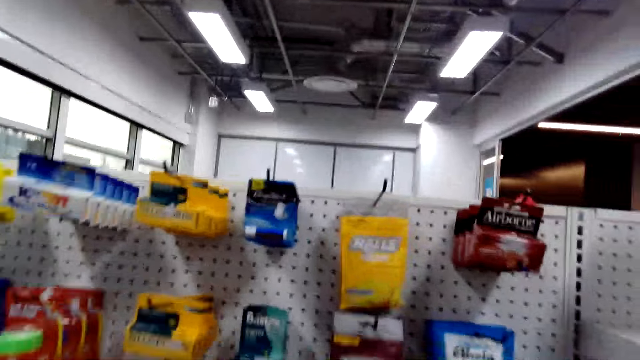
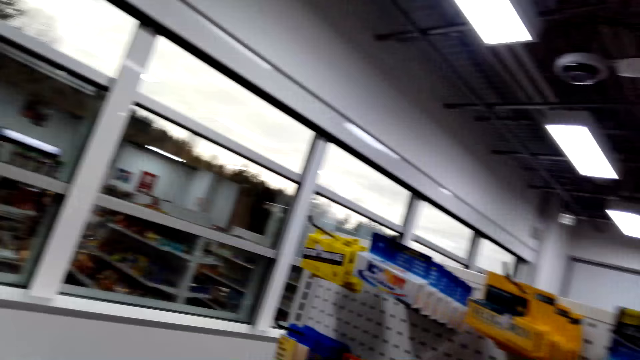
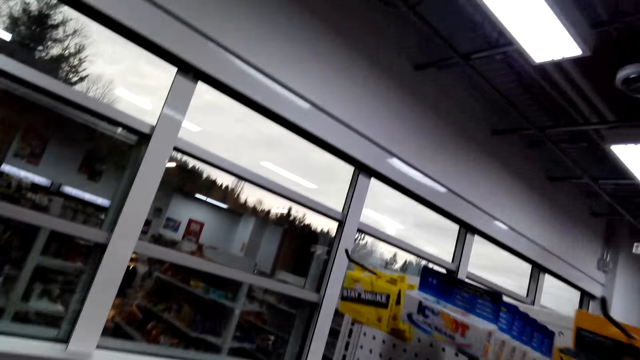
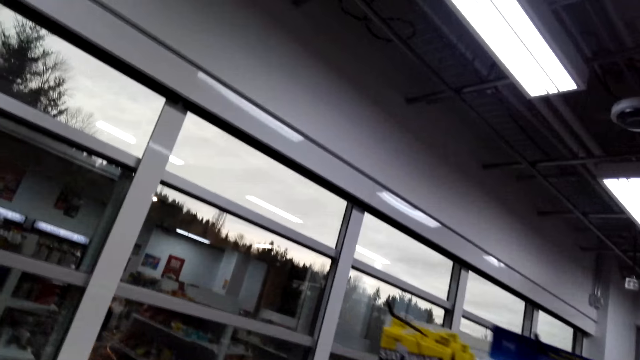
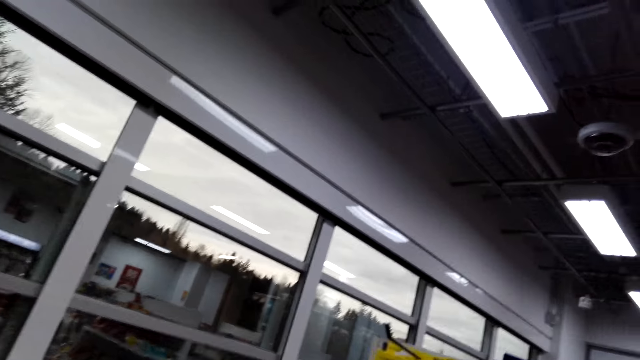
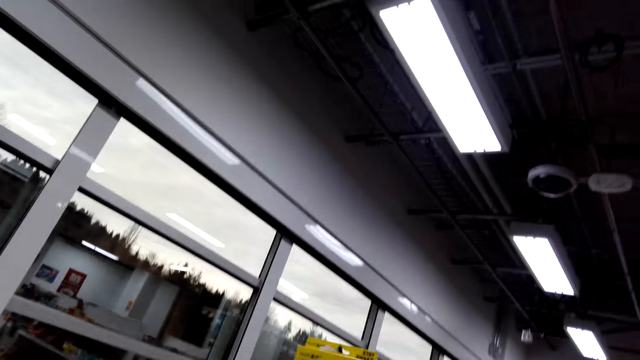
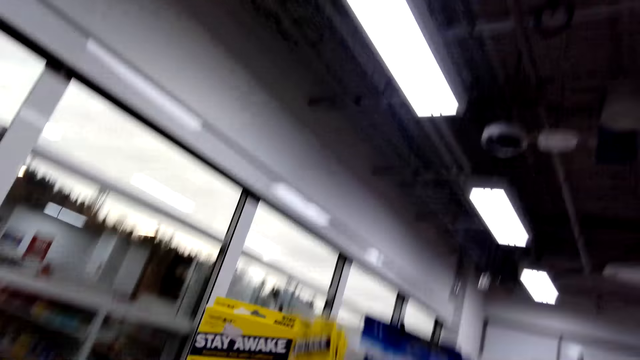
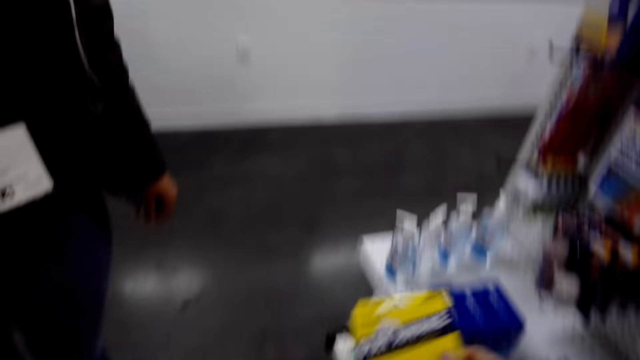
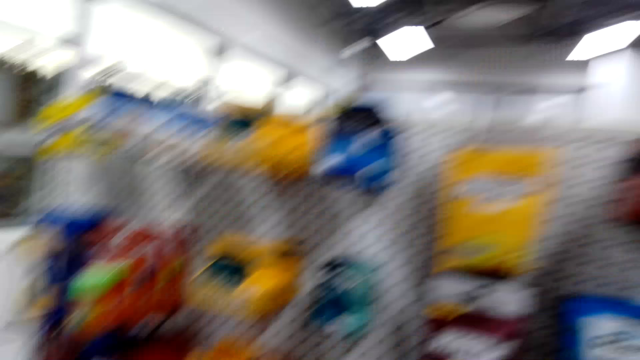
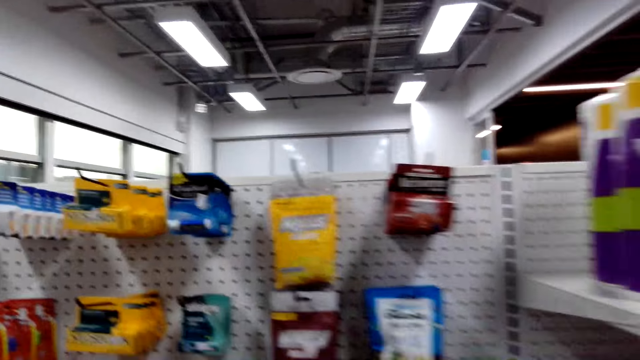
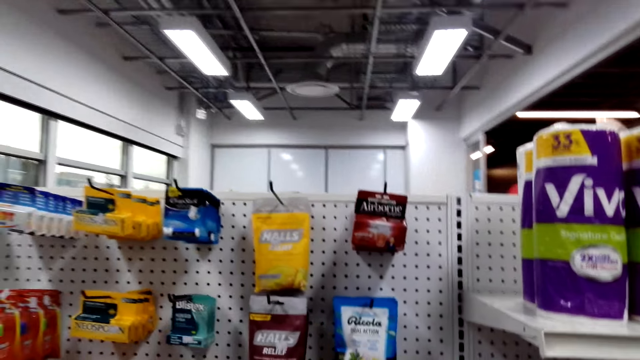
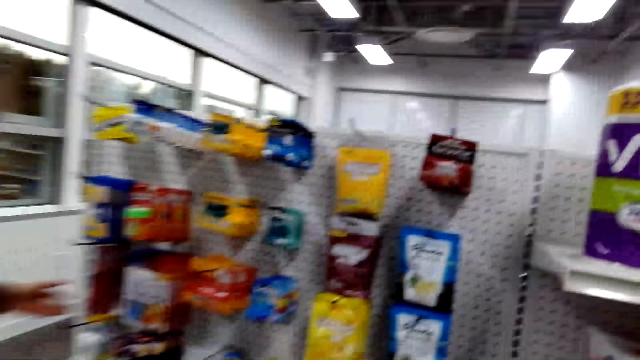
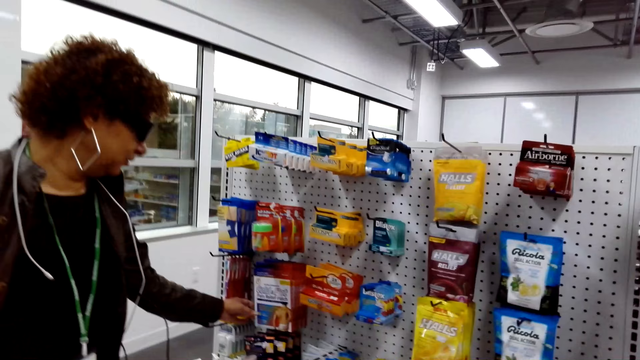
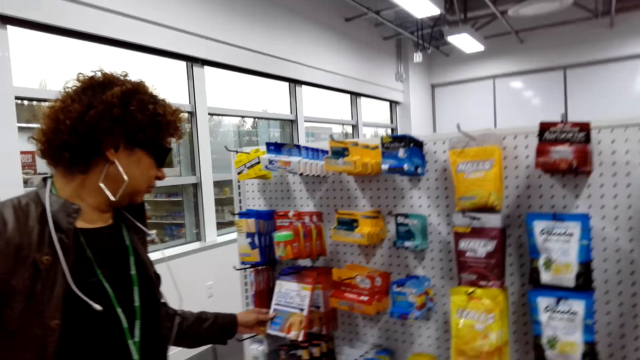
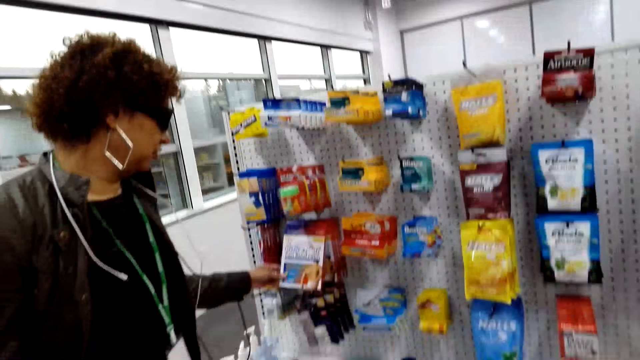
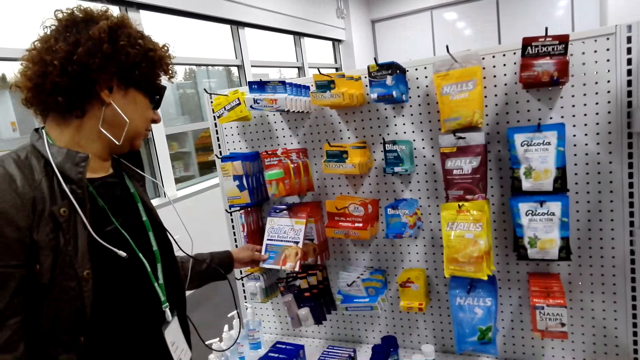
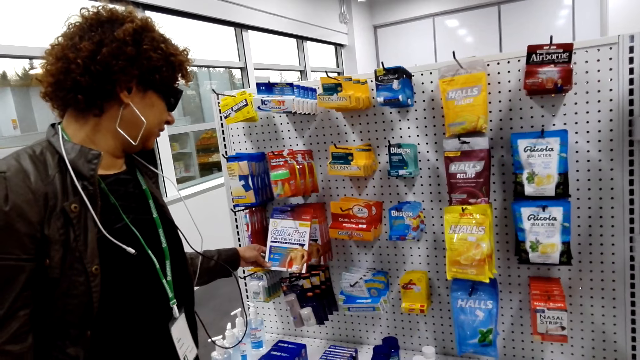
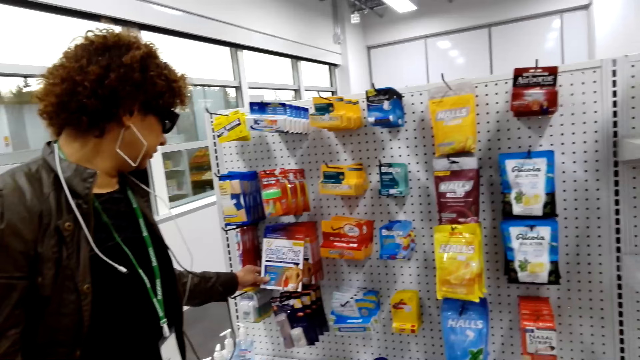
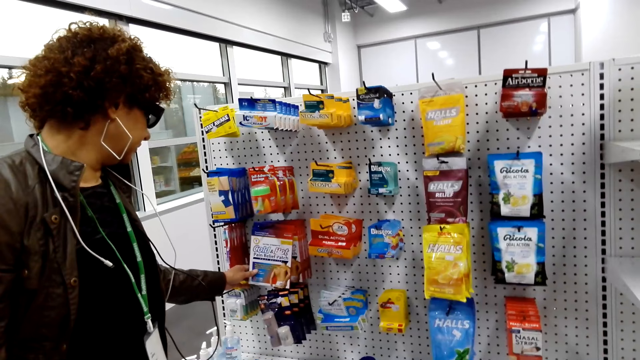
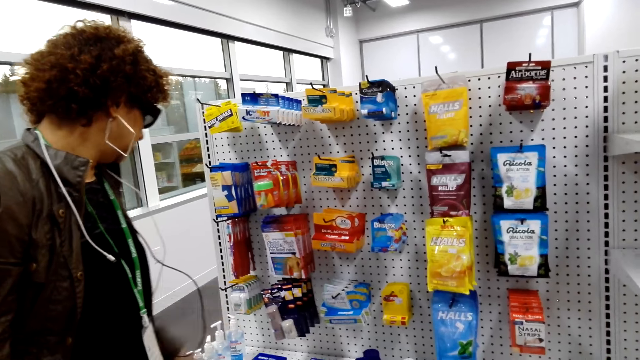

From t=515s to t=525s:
The camera wearer picks the item from the shelf. They drop the item in the shopping basket. A person touches the item on the shelf. The person looks at something.

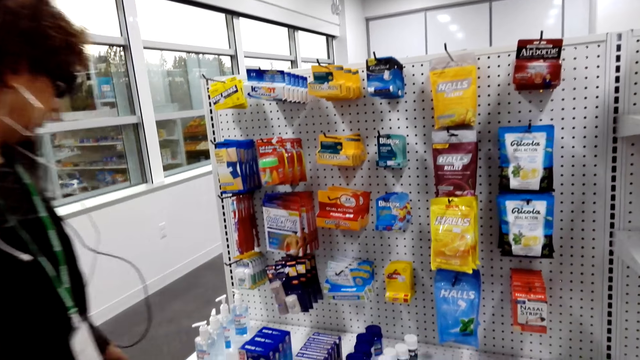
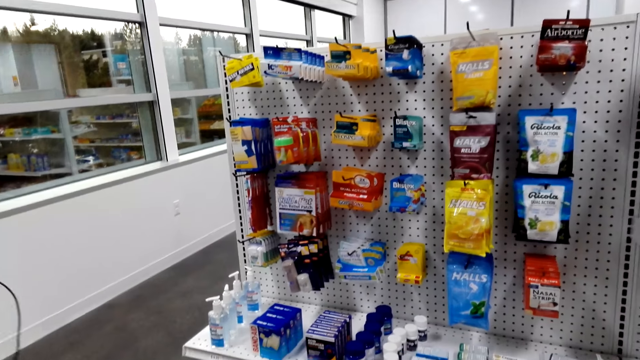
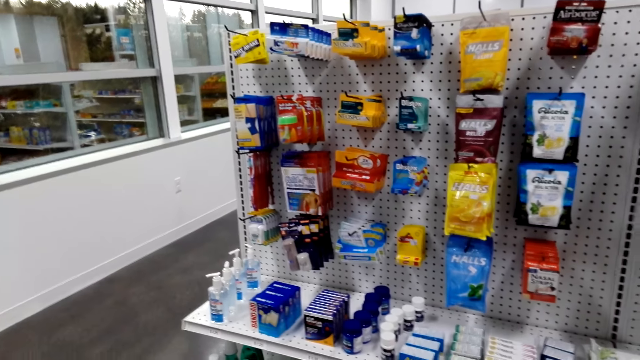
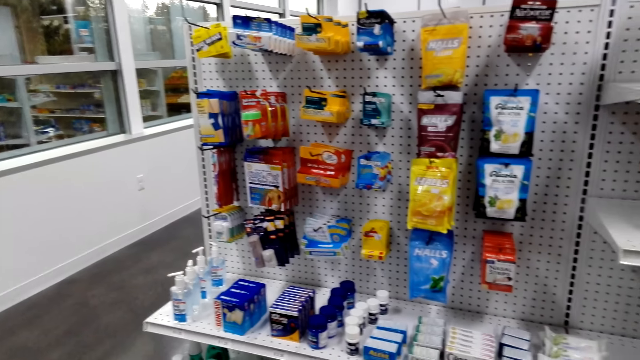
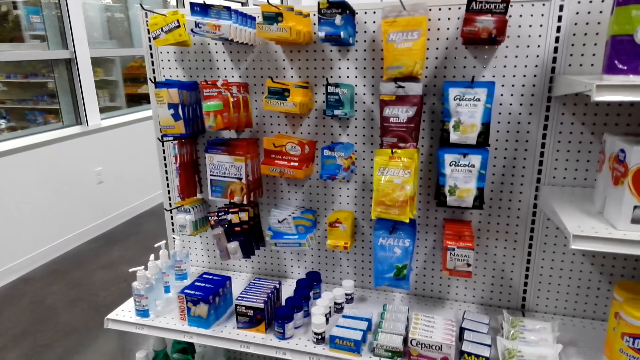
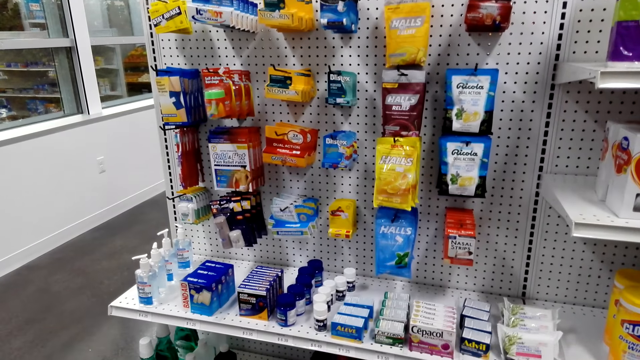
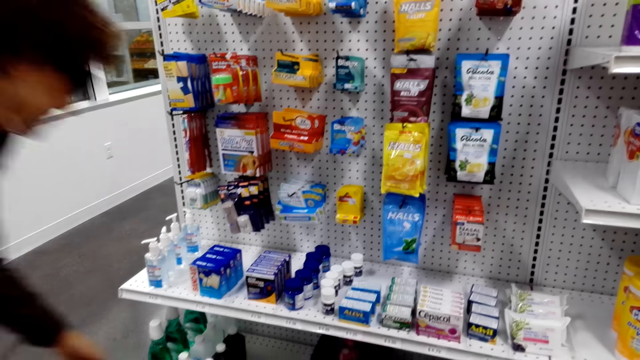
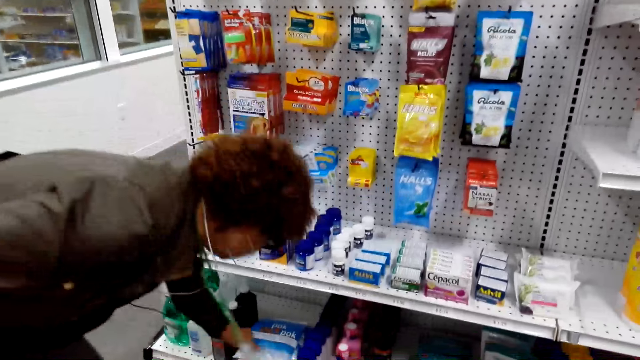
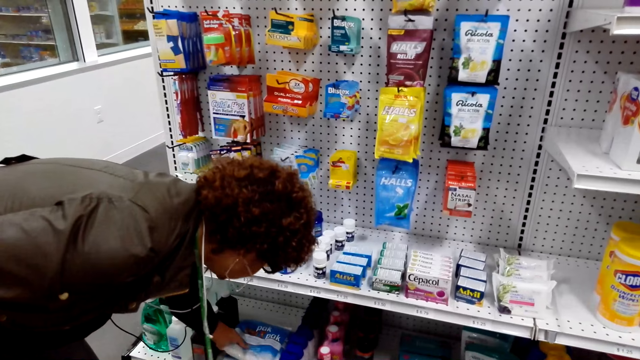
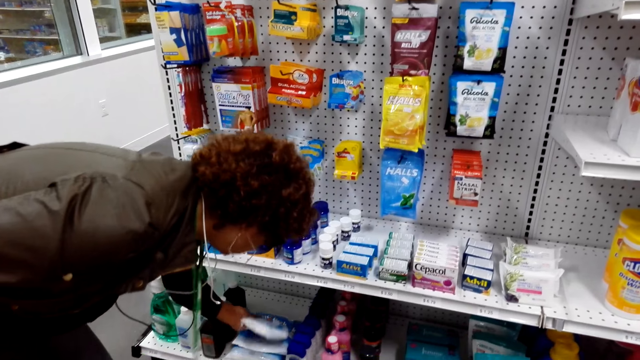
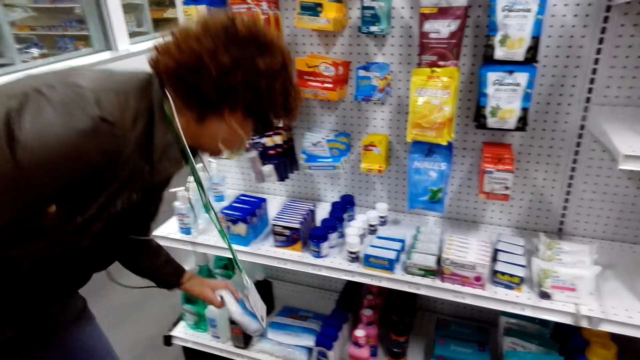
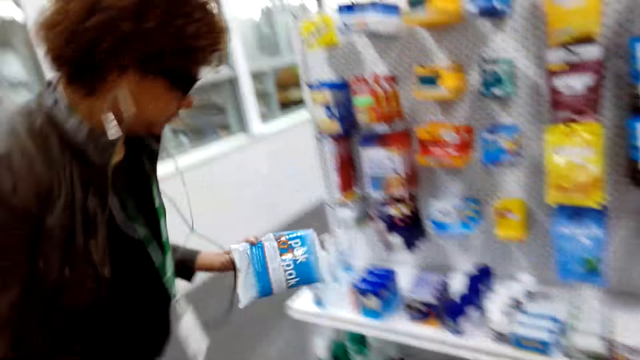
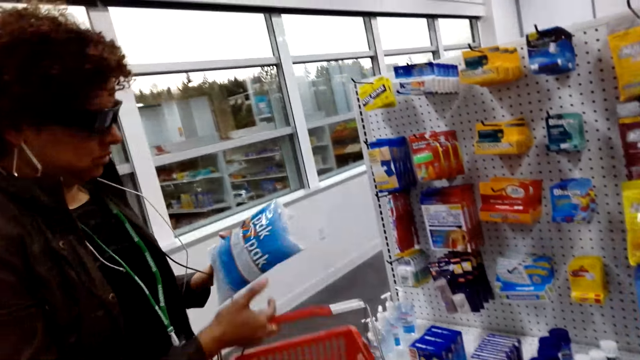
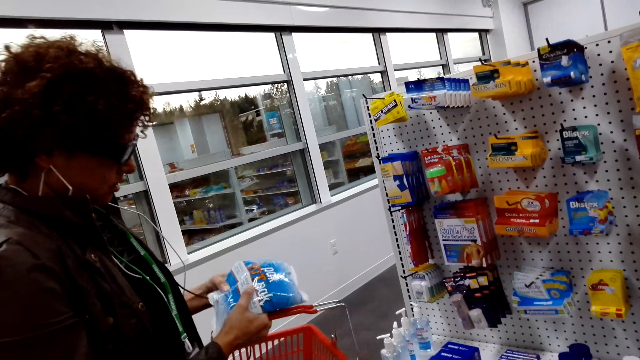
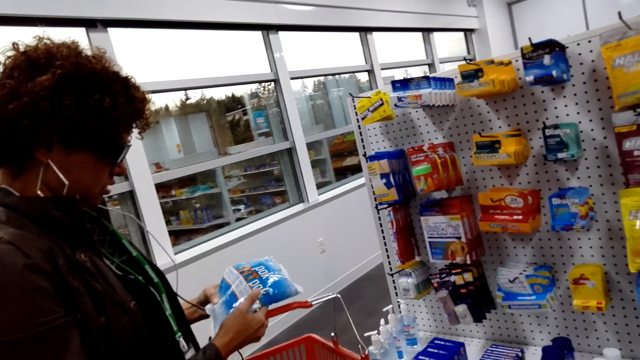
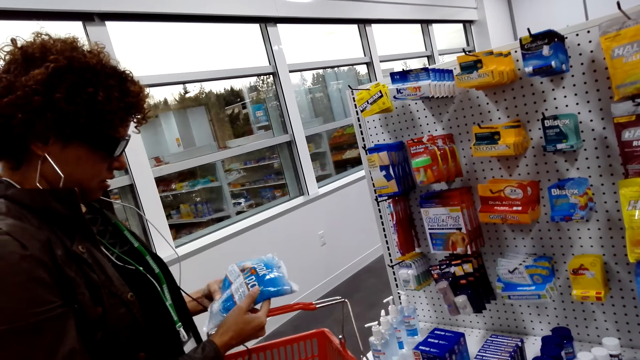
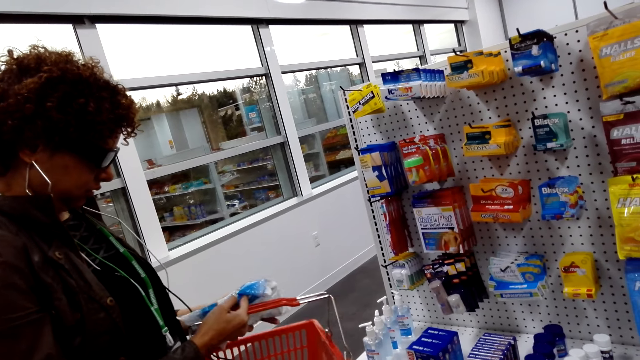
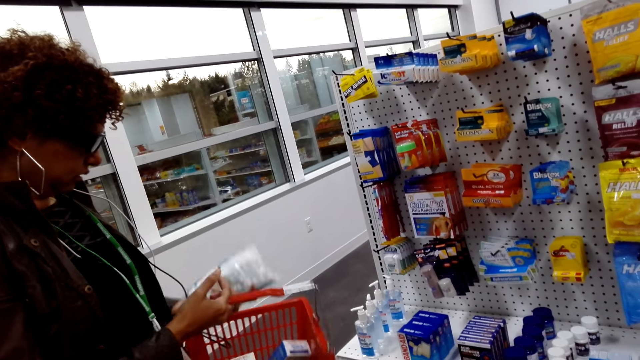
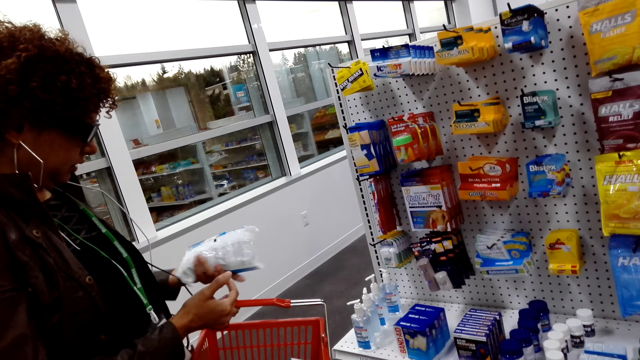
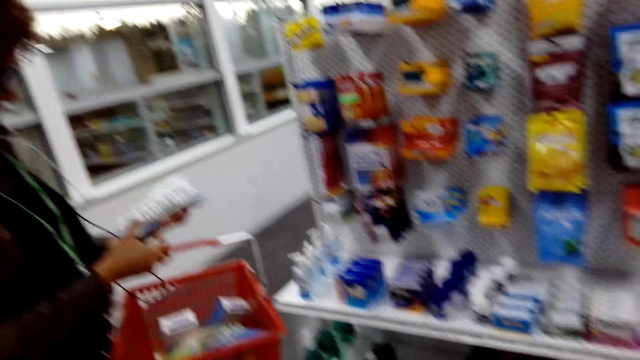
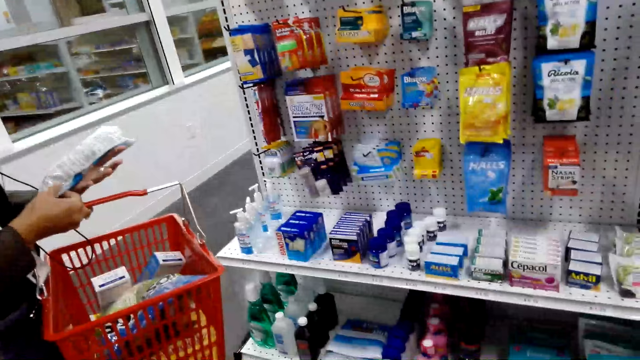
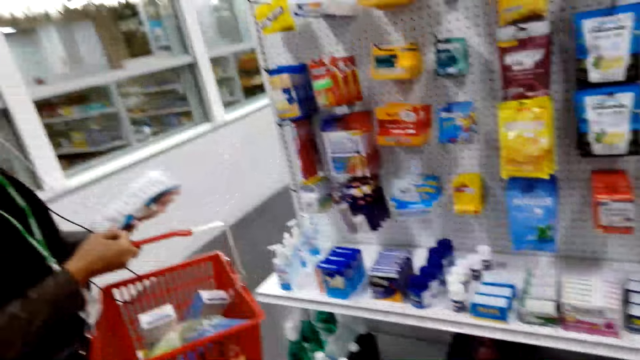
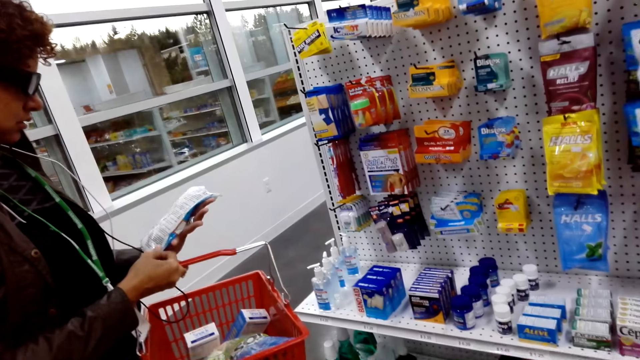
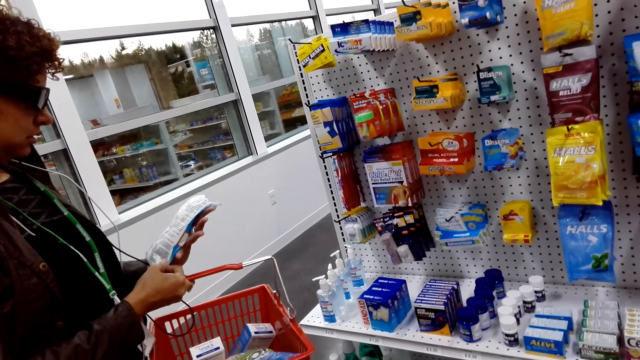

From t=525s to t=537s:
The camera wearer looks around. A person picks the item on the shelf. The person looks at the item.
